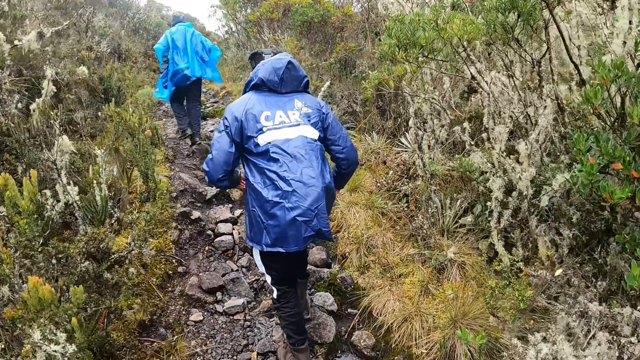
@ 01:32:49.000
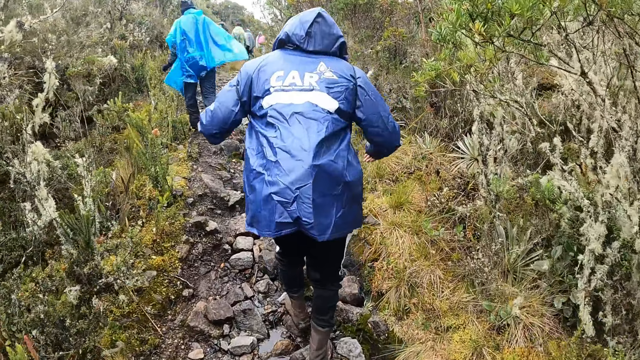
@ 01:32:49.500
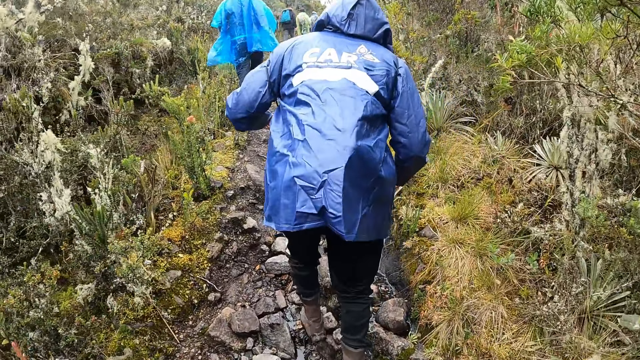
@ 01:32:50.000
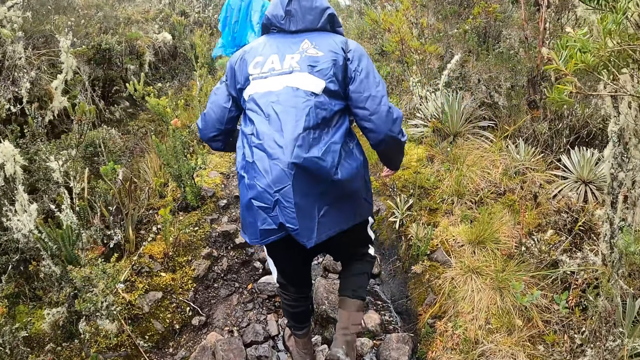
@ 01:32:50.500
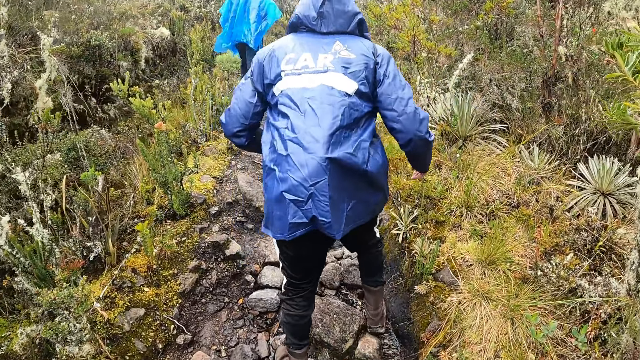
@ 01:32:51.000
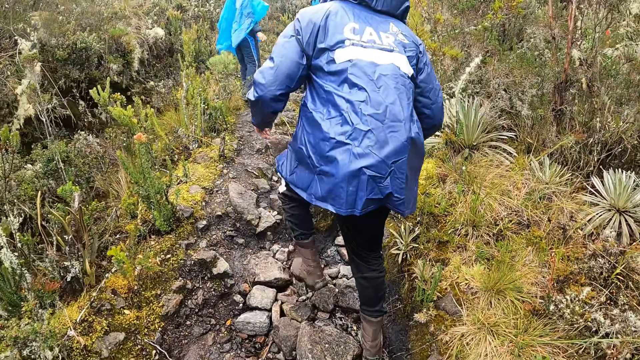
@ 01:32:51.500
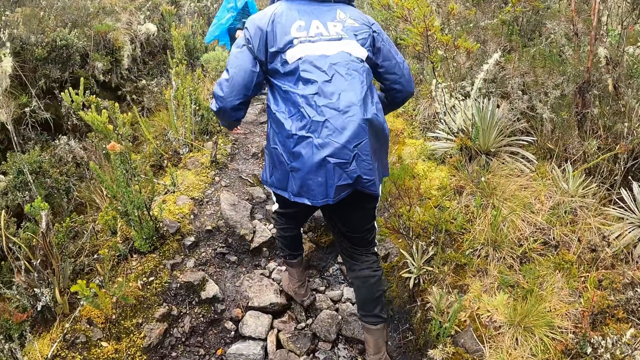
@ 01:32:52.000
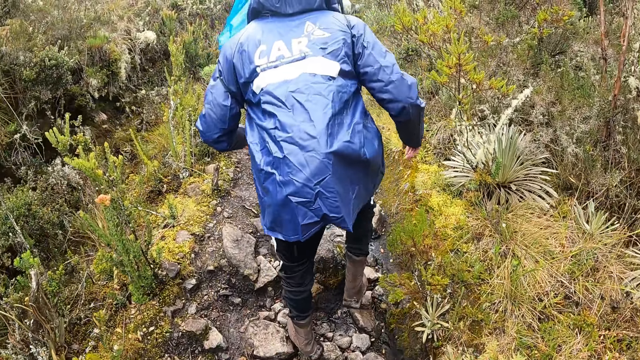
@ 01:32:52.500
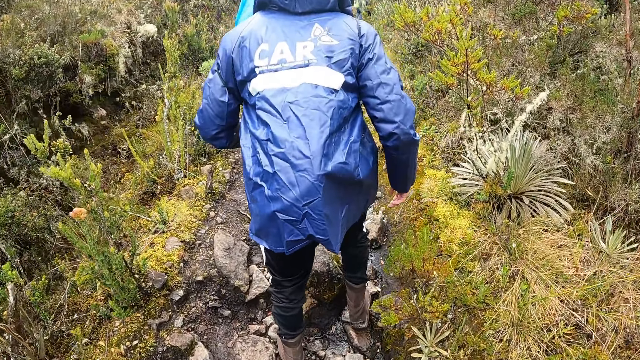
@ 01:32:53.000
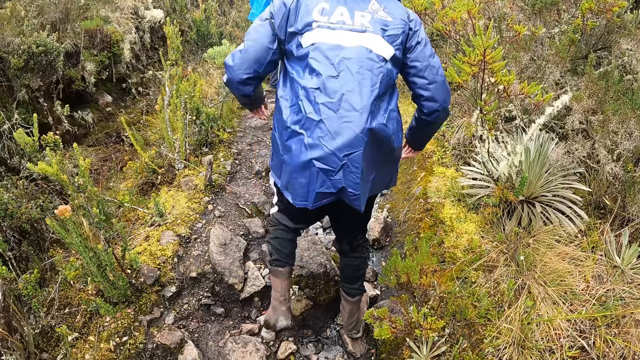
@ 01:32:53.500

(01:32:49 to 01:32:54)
The camera wearer steps on the stones.

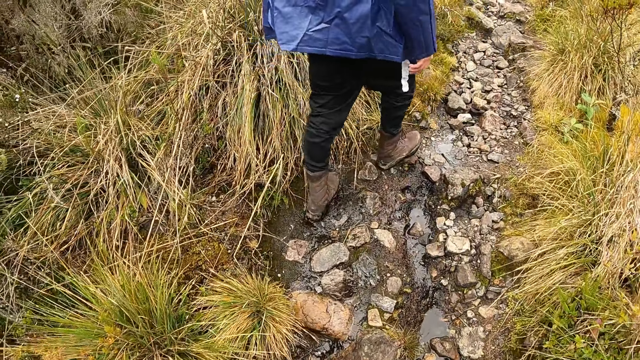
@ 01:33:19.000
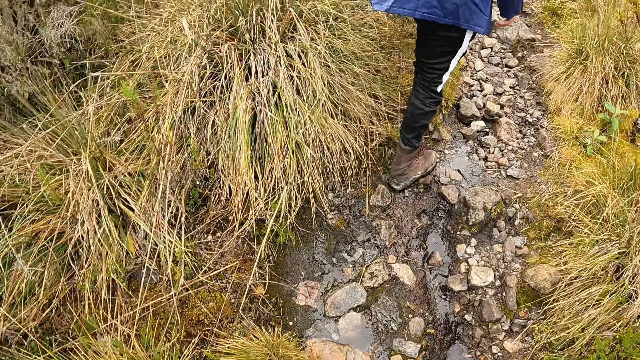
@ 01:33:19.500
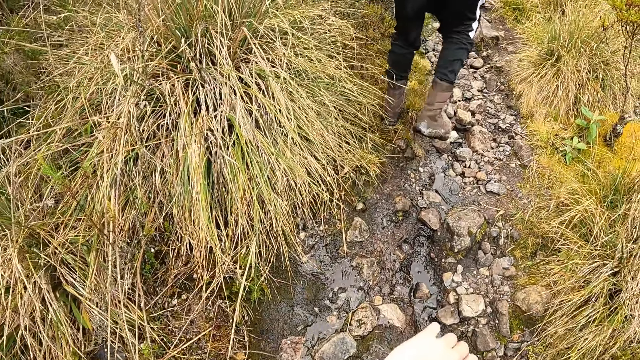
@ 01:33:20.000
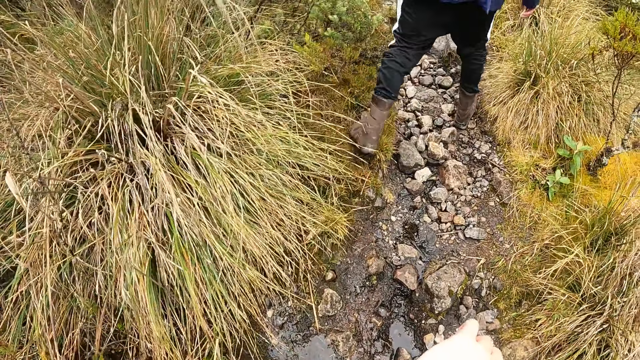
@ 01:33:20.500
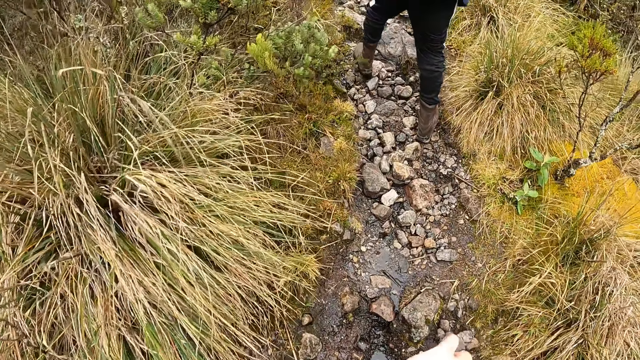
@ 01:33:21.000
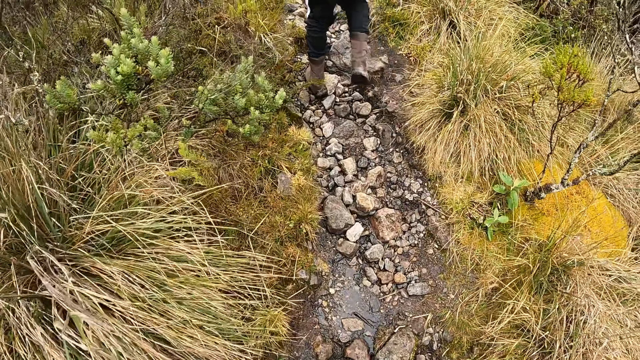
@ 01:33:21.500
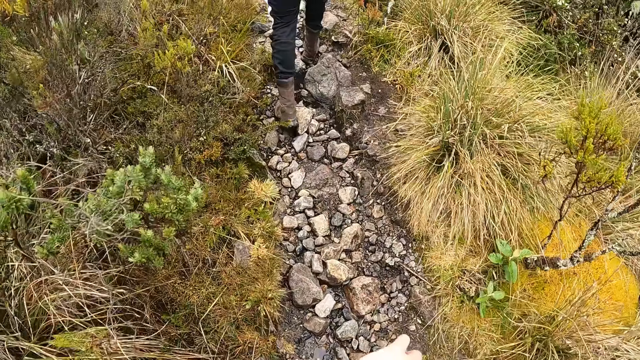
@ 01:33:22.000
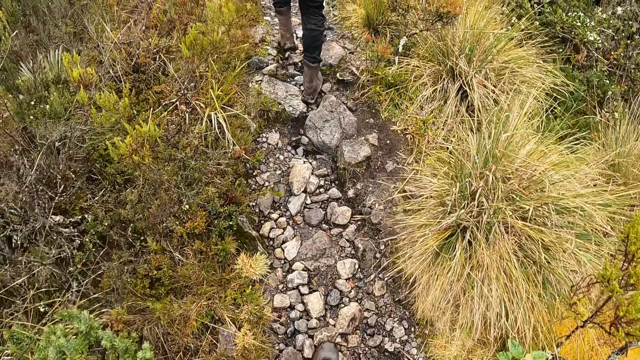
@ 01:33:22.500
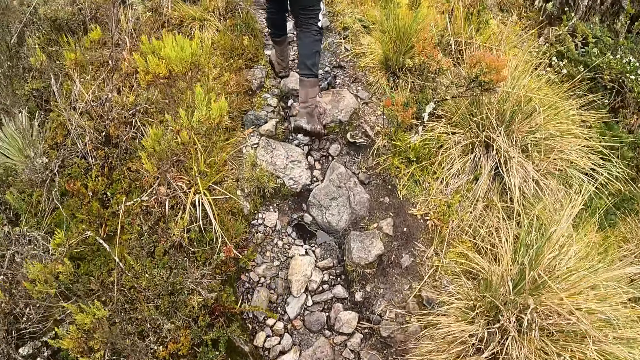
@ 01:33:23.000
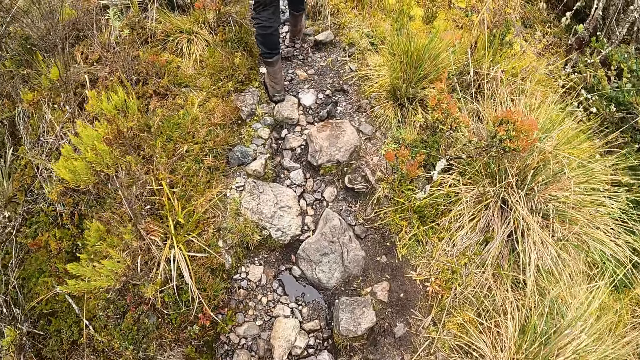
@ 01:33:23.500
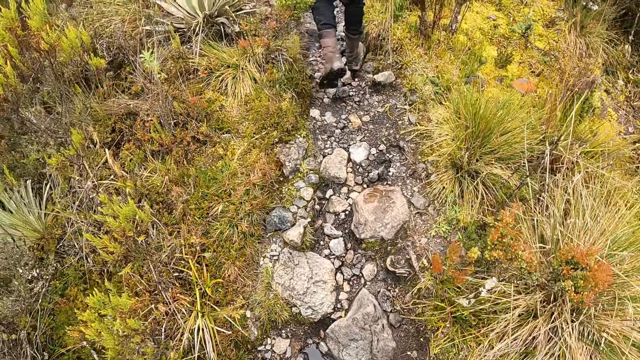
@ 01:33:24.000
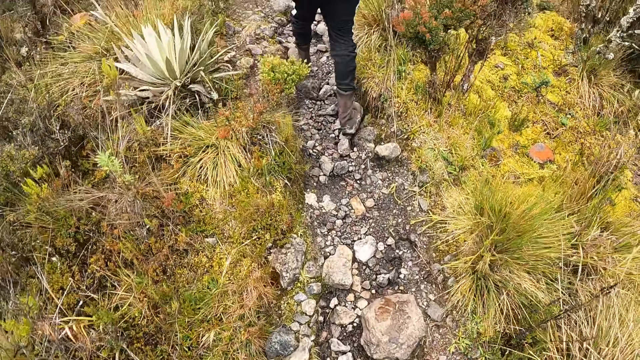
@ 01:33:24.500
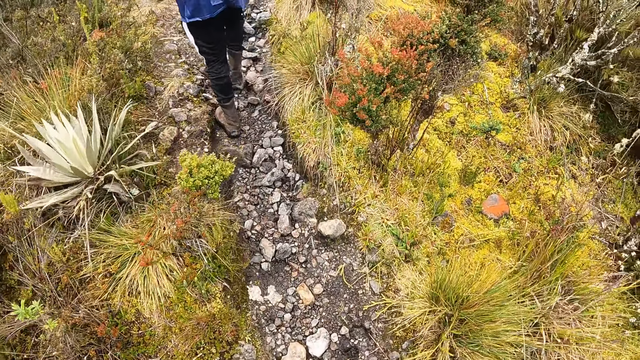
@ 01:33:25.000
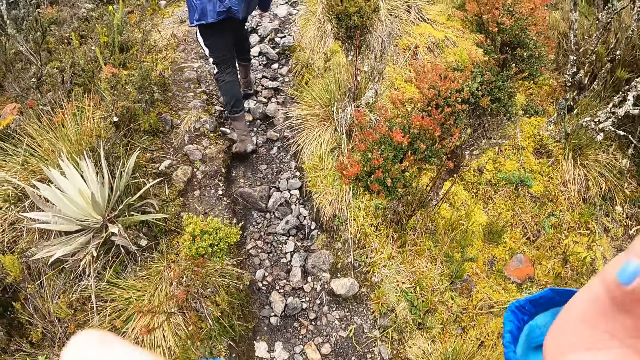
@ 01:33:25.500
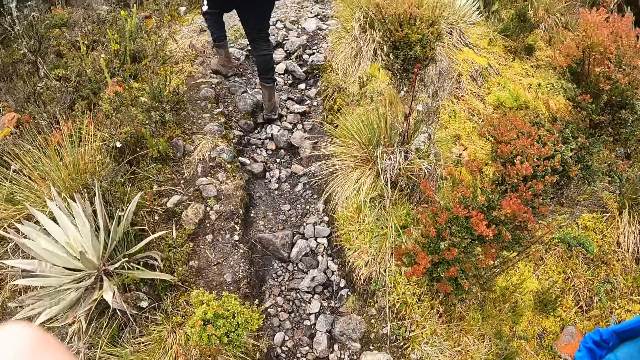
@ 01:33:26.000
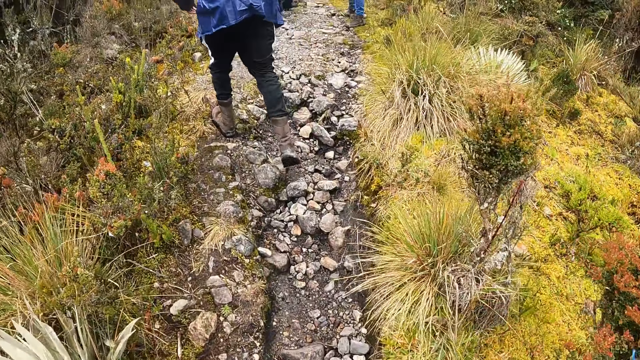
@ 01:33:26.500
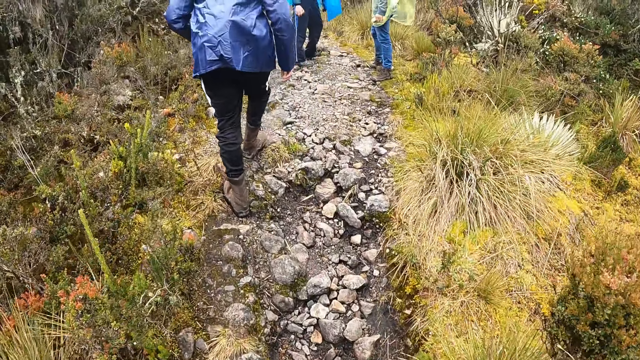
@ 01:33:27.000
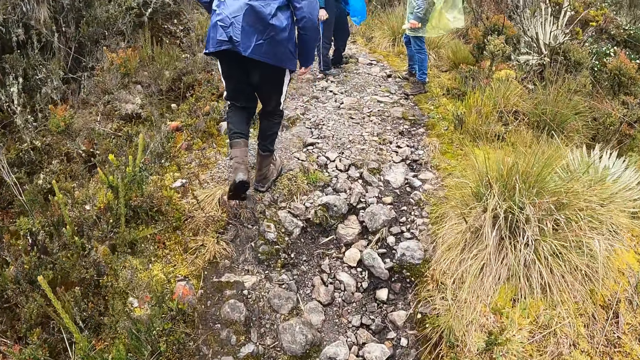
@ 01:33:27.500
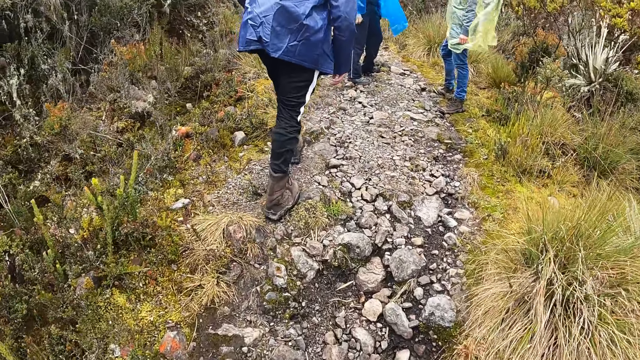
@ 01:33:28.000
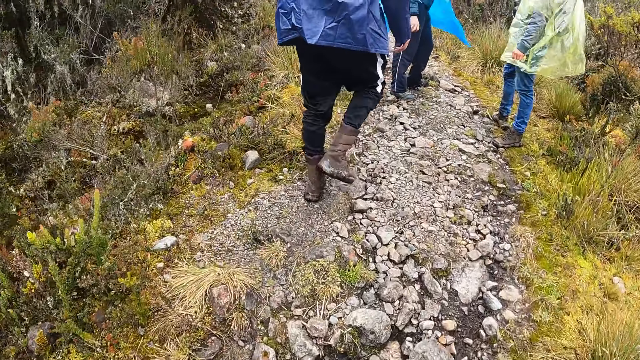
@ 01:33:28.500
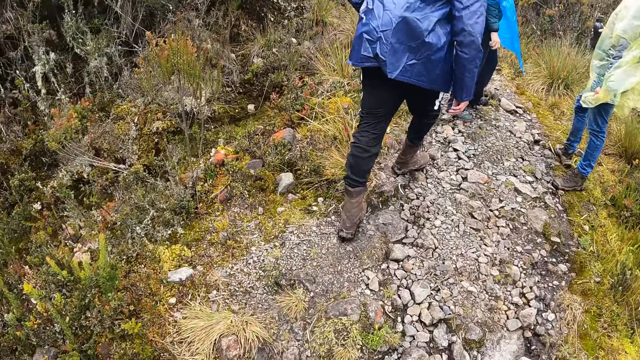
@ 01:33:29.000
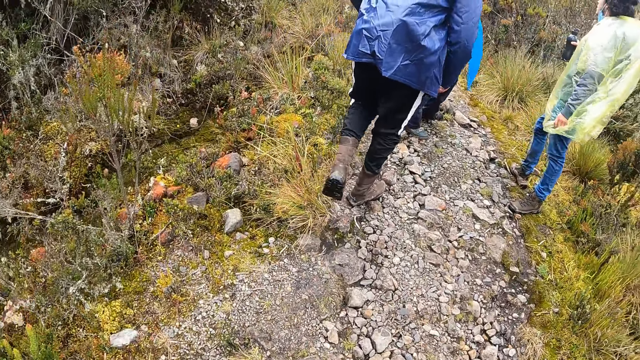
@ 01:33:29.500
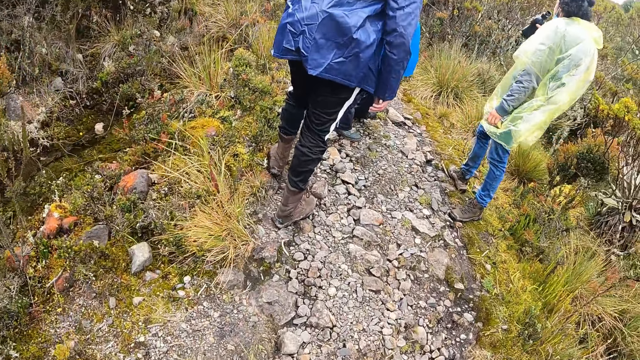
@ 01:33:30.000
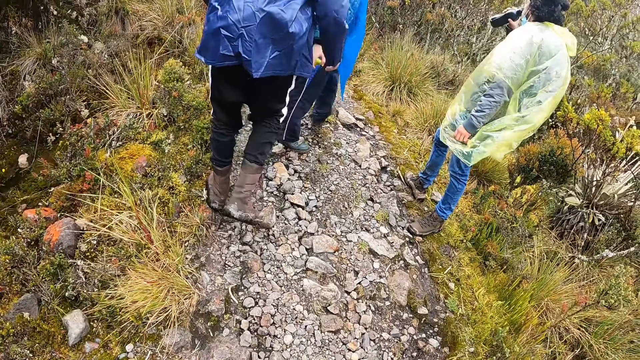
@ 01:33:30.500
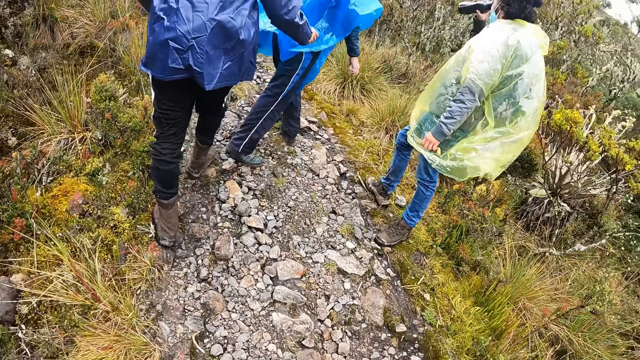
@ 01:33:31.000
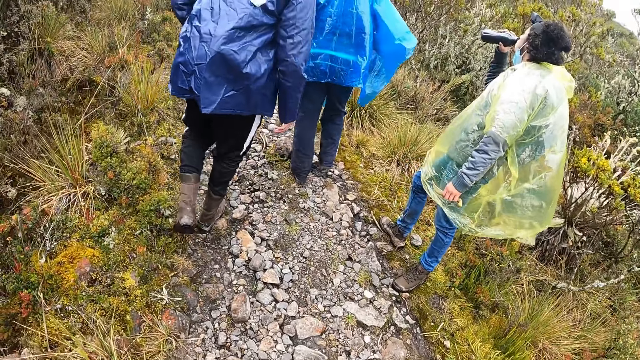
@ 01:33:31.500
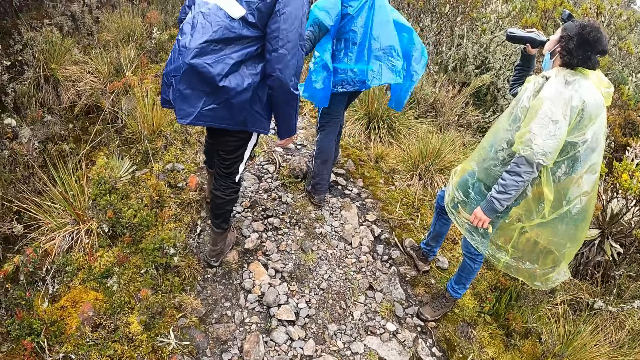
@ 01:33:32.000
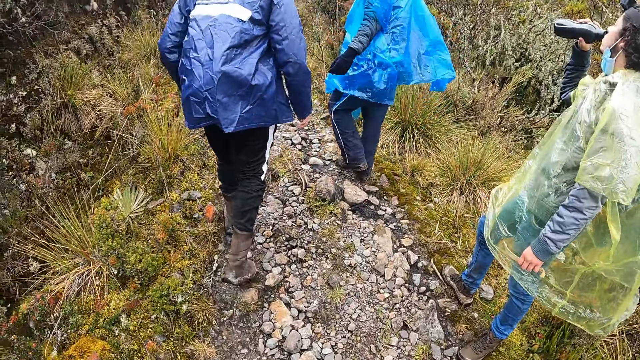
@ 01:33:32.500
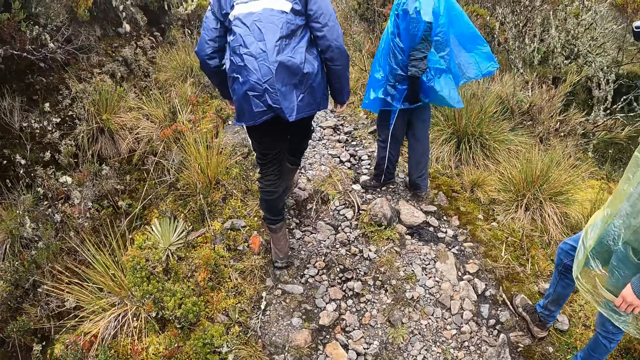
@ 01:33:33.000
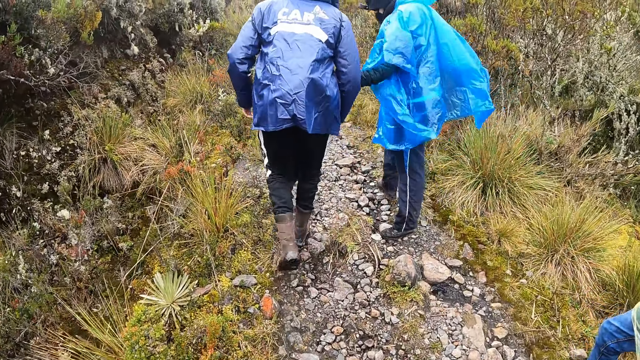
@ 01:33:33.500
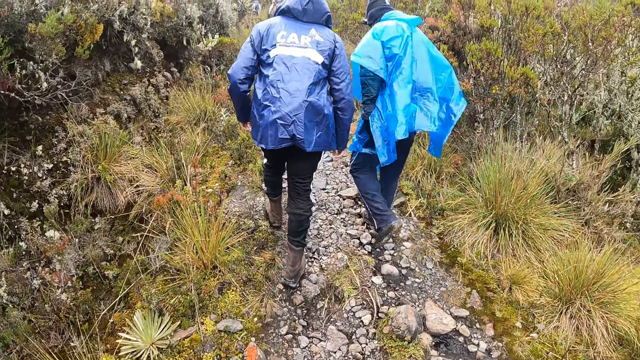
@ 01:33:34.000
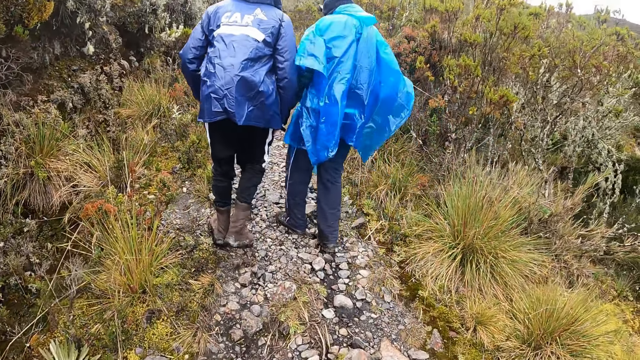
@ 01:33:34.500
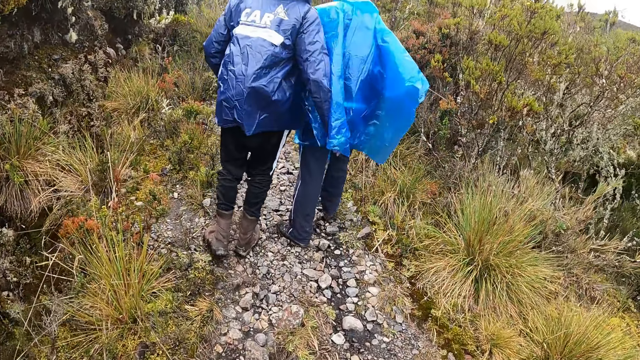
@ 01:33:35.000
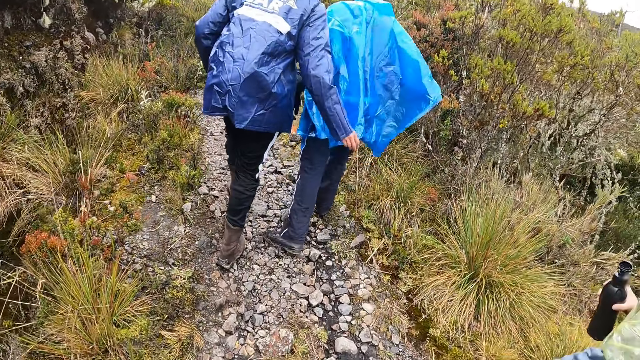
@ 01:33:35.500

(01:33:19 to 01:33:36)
The camera wearer looks at his hand. He steps on the stones, raises his hands to his head, and holds the camera. A man holds a water bottle in his right hand. The man drinks water from the water bottle in his right hand. Another man interacts with a third man. The camera wearer steps on the stones.
